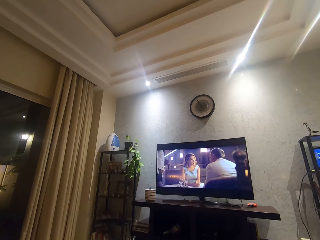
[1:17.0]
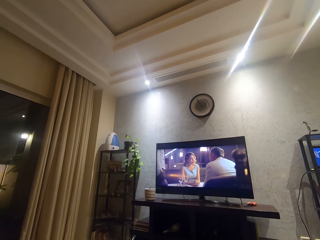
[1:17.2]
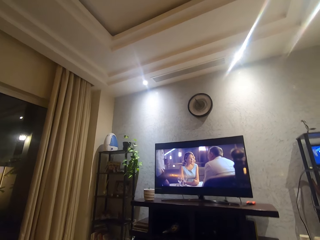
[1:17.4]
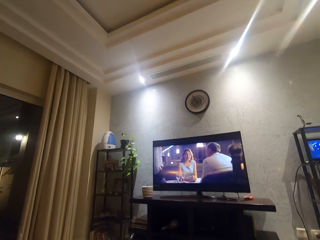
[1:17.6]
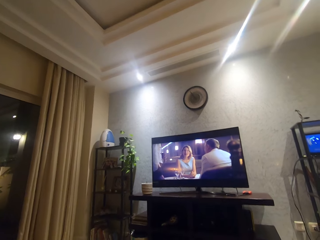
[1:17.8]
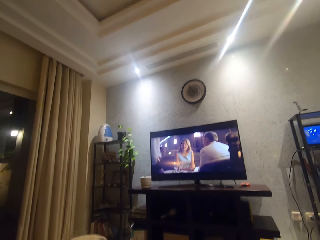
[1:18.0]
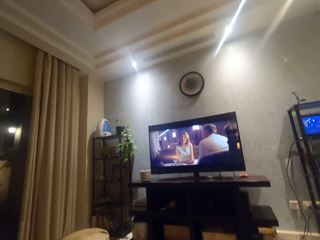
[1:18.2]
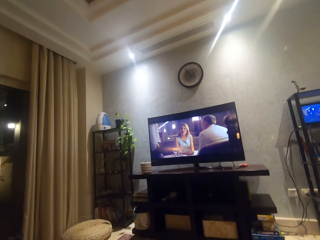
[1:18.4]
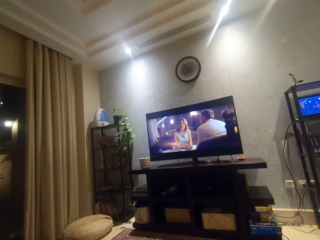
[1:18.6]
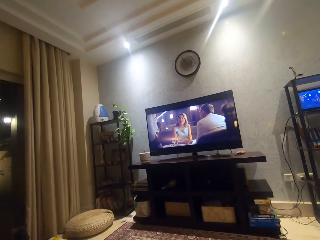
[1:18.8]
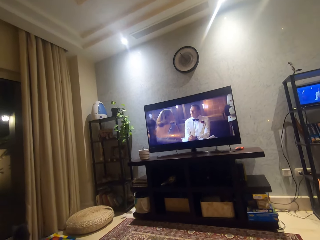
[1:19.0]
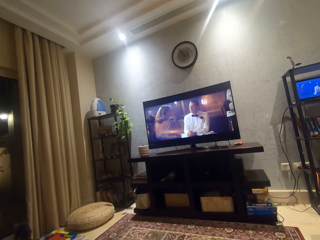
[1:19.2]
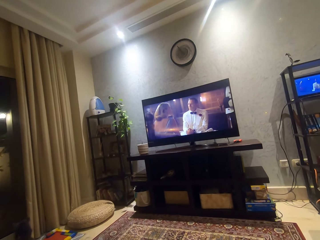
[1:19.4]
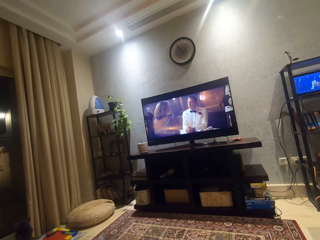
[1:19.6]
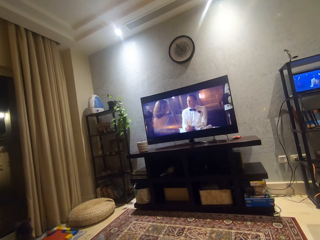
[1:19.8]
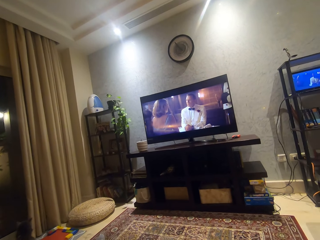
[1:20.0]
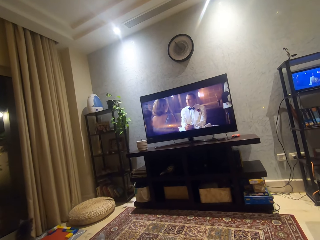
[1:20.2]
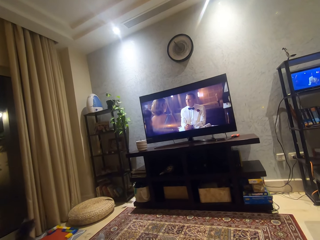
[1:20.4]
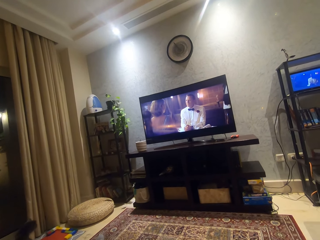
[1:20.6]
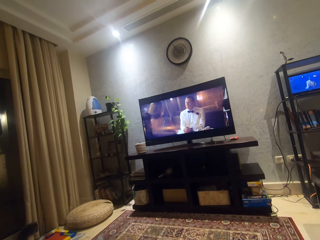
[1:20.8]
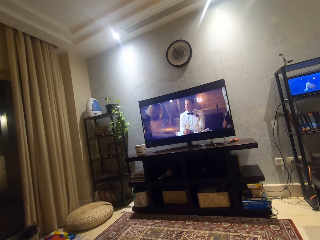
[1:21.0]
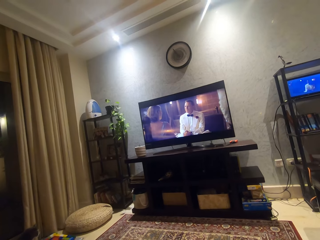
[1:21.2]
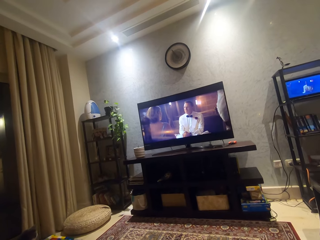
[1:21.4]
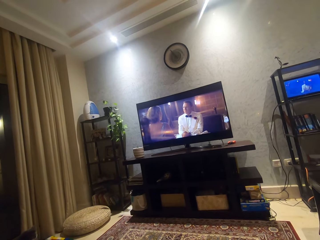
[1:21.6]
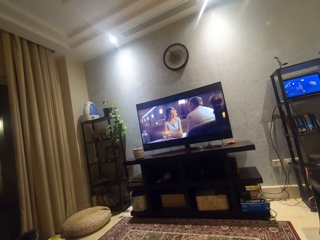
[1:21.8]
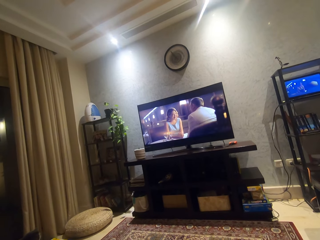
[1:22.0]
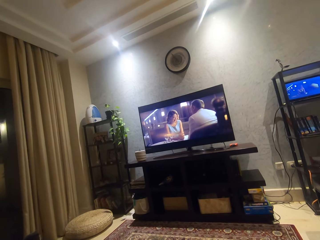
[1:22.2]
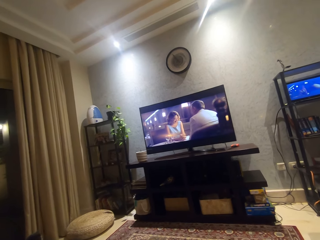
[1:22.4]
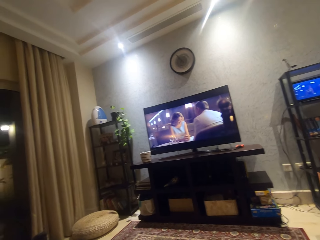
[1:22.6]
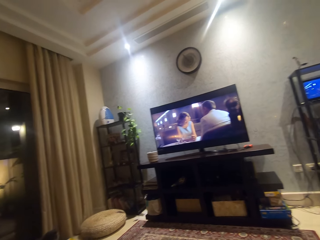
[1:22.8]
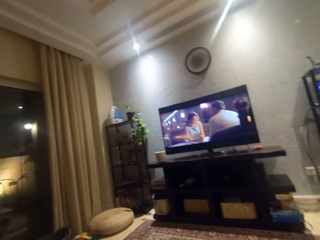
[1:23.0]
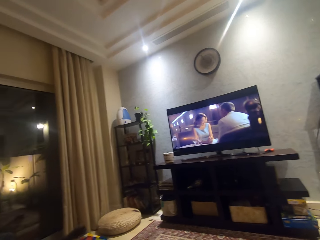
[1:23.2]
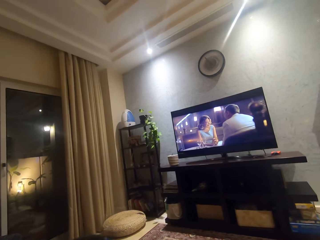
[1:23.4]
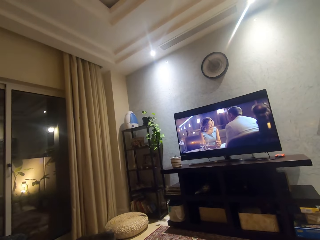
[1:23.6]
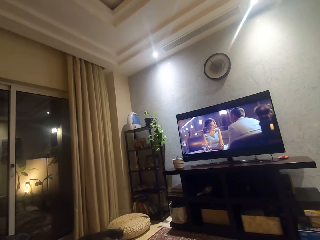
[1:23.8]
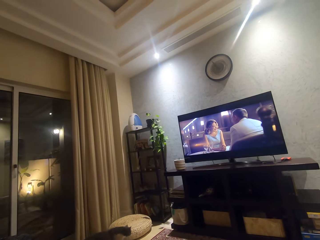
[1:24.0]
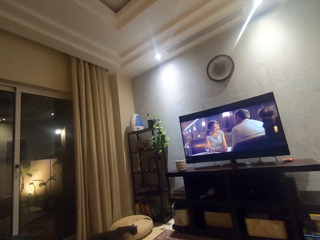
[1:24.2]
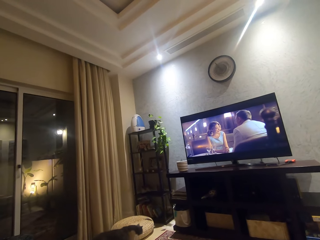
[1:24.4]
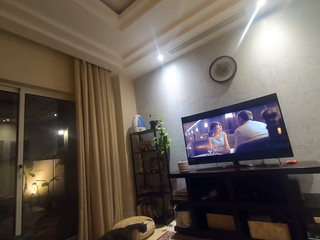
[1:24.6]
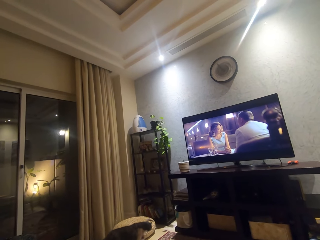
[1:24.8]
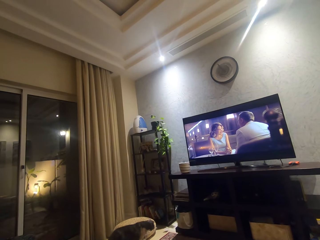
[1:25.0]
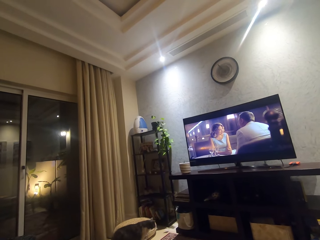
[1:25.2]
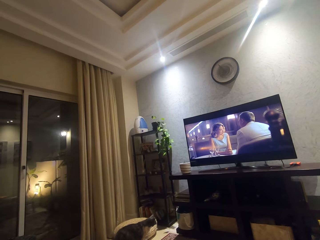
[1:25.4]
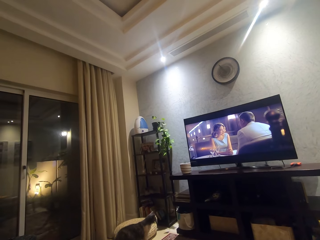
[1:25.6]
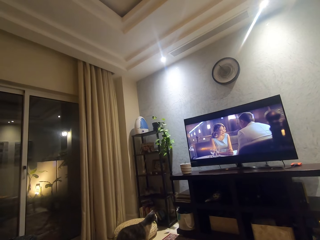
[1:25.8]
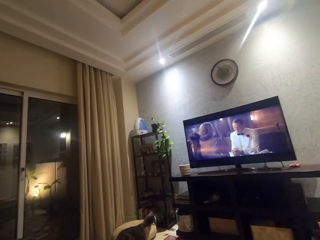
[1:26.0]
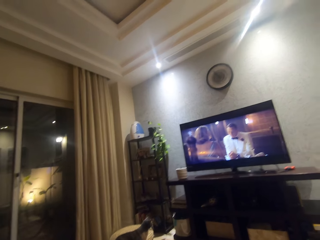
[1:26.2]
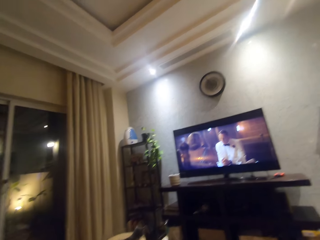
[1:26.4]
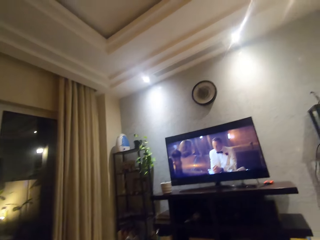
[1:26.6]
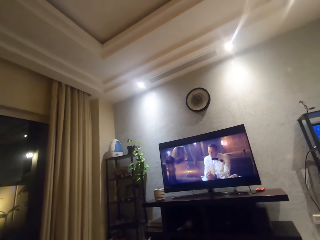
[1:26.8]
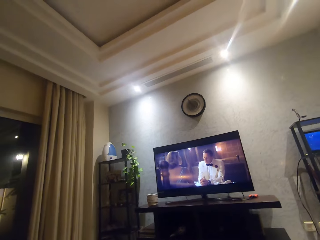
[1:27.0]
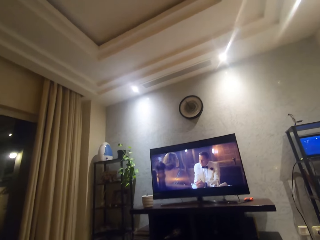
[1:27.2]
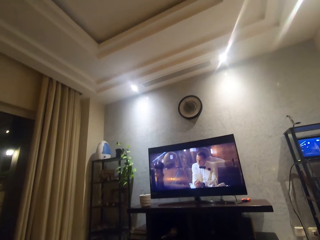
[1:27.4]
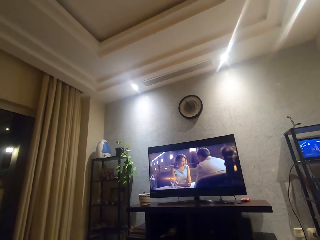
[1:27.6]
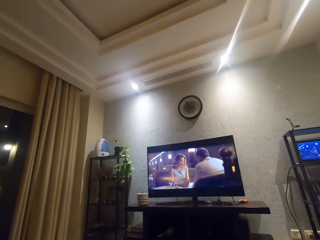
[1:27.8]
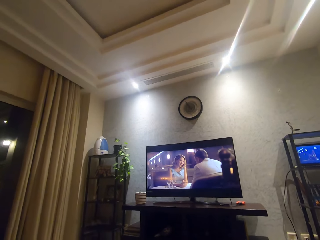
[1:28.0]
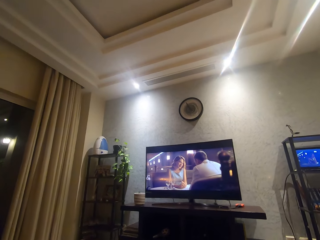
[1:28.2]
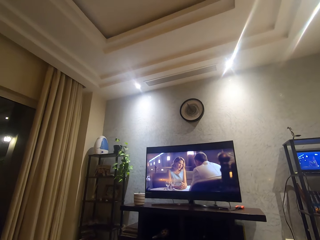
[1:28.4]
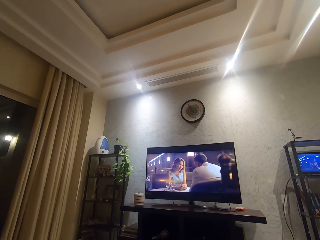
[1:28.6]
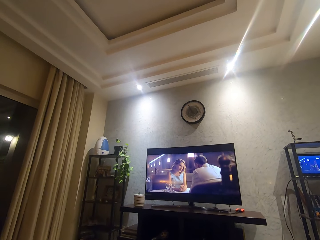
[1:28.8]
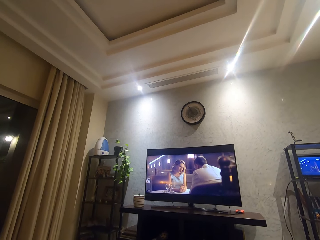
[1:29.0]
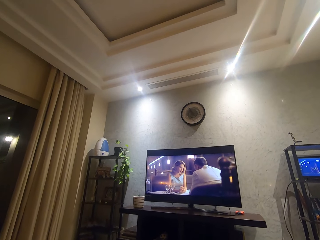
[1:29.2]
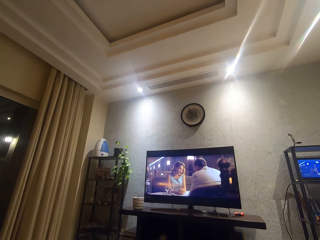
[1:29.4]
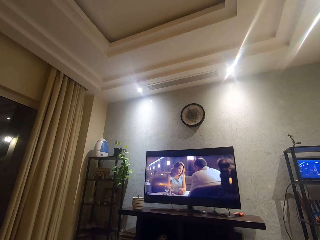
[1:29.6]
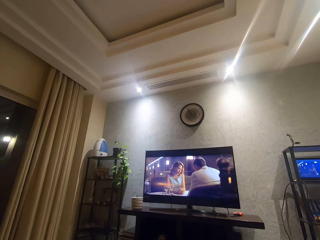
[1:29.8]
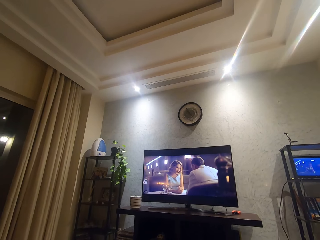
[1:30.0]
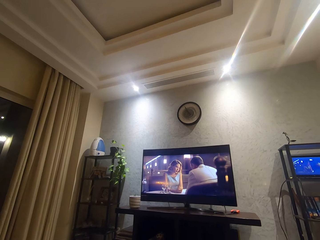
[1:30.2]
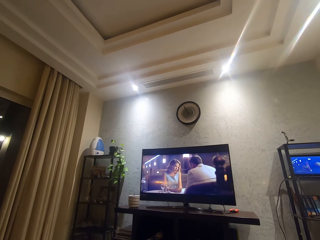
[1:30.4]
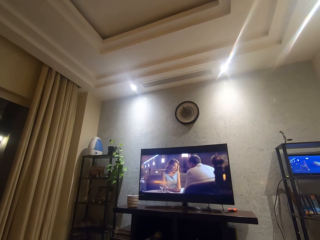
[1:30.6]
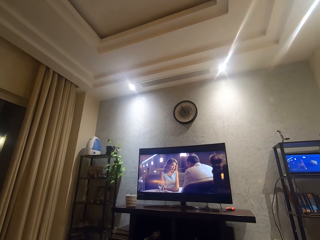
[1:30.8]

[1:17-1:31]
The camera wearer moves his head. He looks around. He watches a movie.

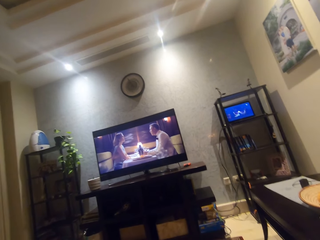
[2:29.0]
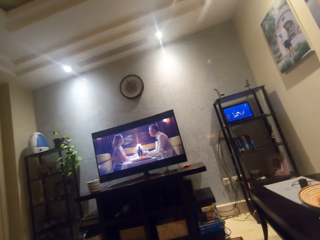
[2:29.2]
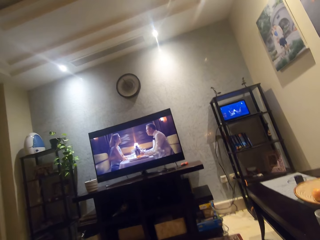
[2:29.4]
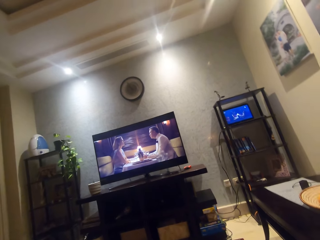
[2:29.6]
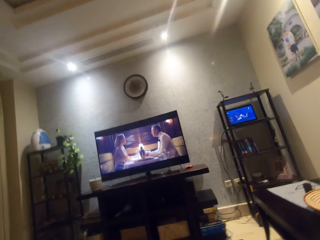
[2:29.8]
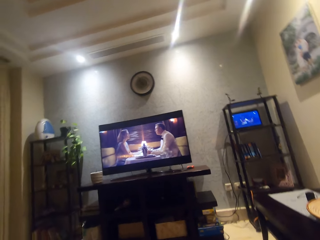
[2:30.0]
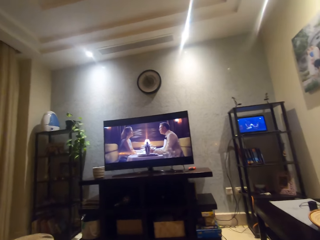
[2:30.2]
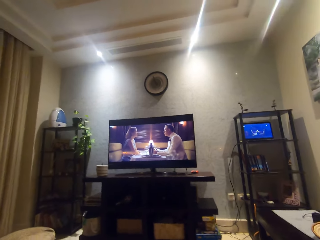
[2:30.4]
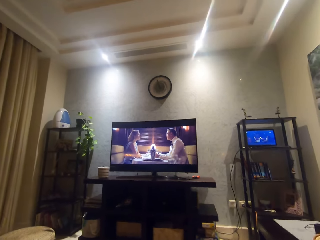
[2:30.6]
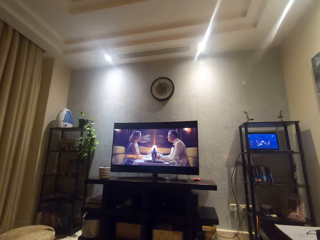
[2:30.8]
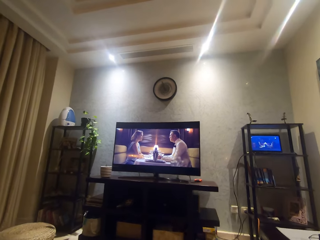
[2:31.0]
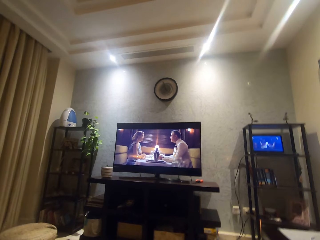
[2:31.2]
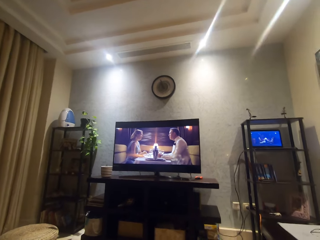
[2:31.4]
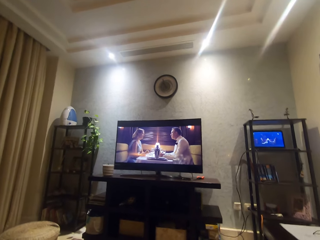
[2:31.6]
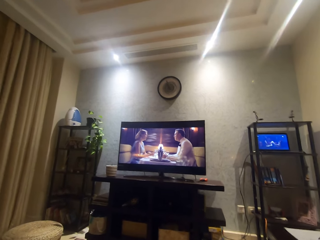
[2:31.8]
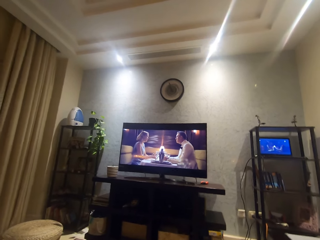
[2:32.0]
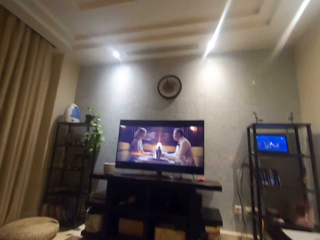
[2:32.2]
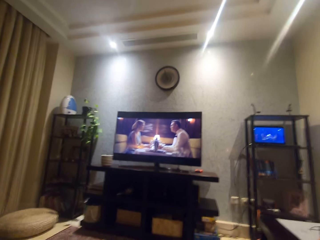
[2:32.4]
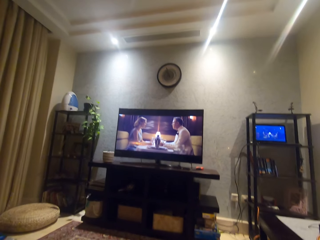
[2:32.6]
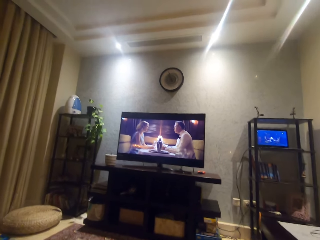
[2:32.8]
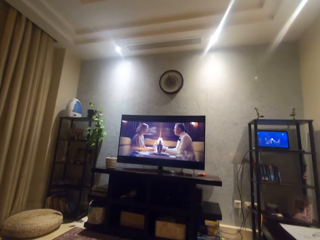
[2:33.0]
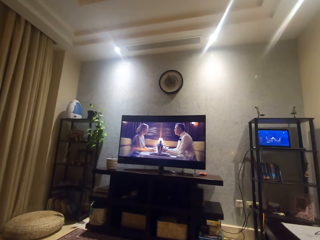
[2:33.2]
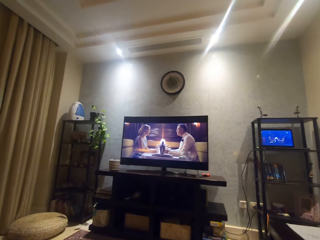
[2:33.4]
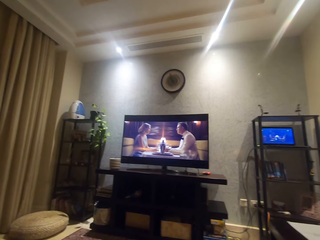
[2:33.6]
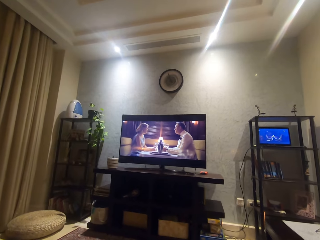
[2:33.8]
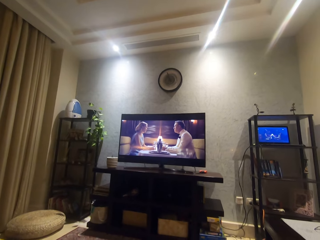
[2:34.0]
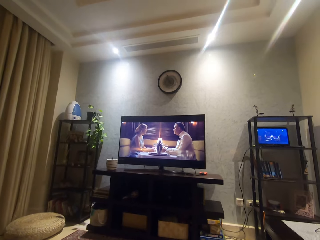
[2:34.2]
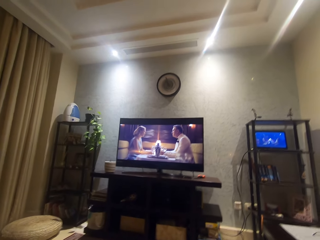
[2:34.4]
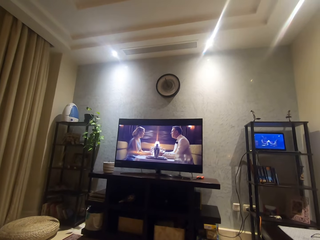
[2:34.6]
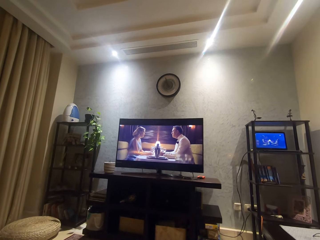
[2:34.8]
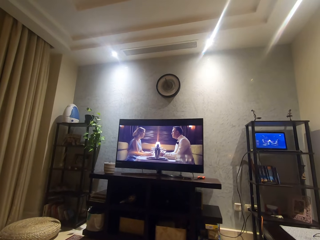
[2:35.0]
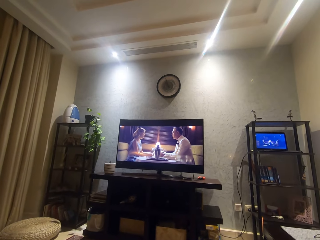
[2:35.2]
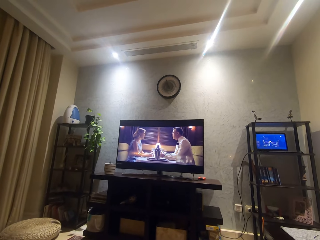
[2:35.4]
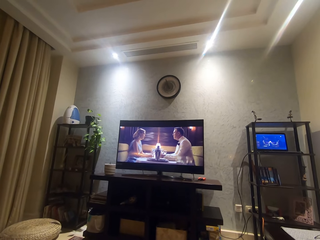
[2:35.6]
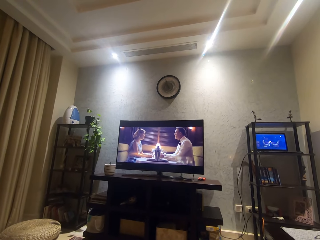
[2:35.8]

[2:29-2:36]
The camera wearer moves his head.
